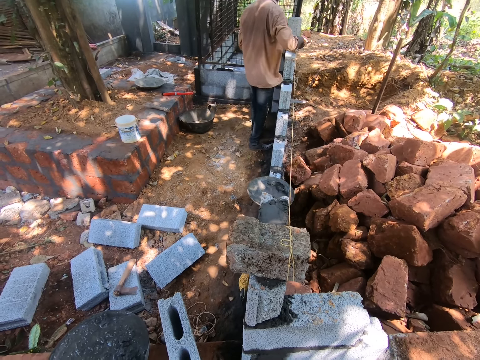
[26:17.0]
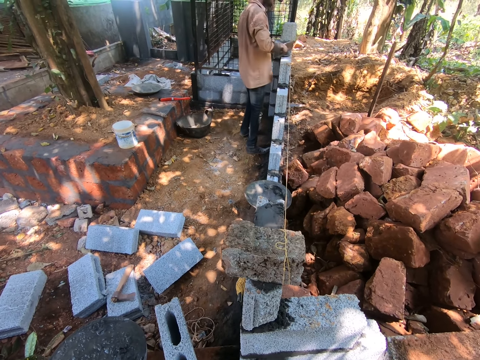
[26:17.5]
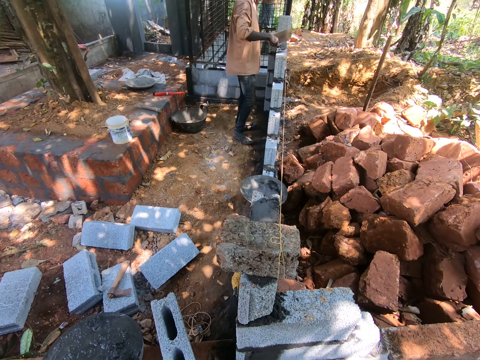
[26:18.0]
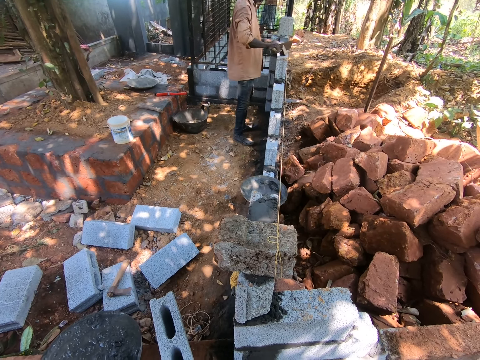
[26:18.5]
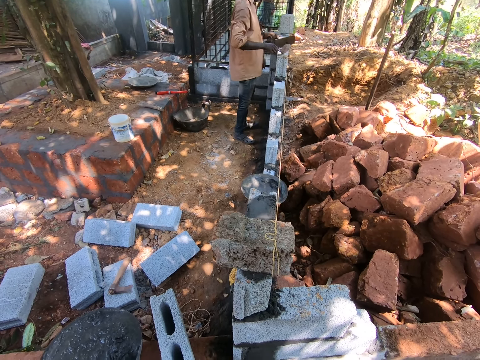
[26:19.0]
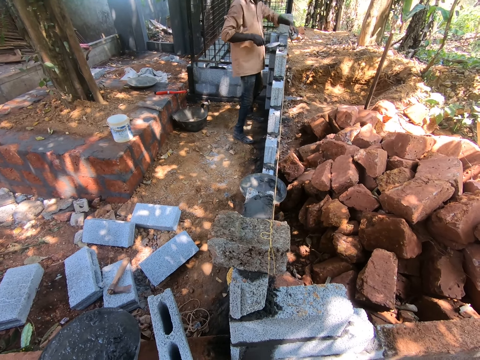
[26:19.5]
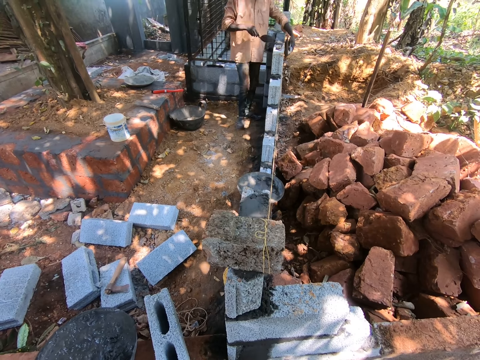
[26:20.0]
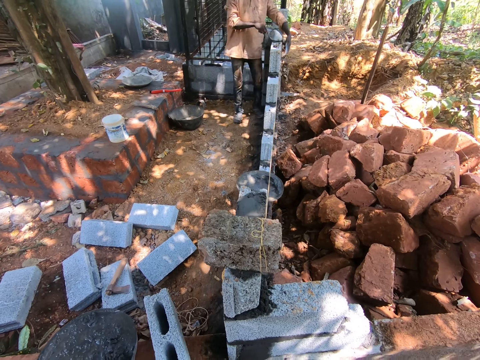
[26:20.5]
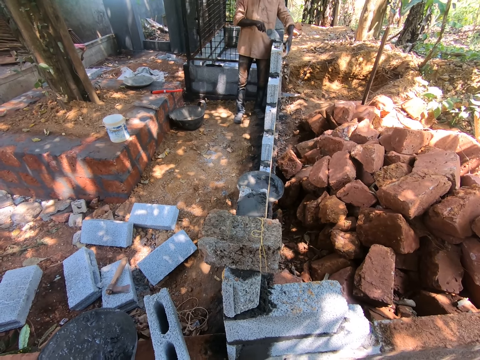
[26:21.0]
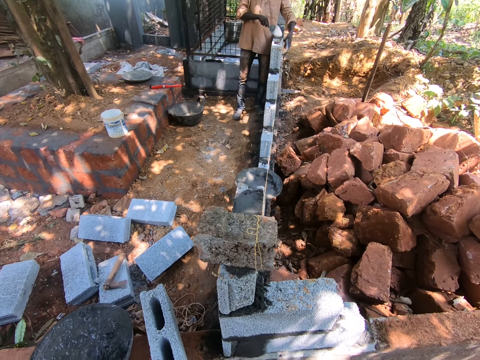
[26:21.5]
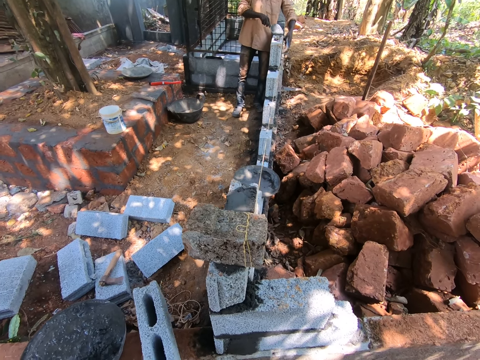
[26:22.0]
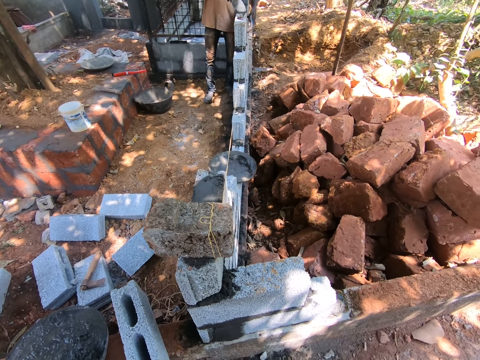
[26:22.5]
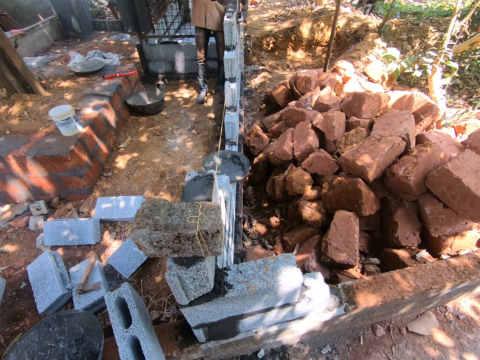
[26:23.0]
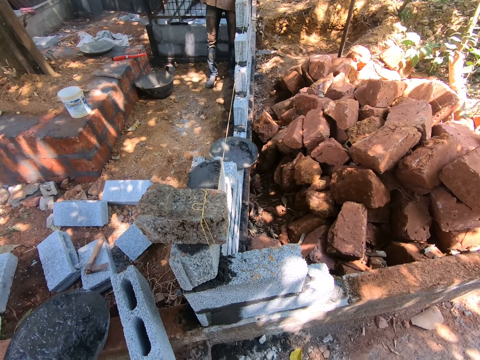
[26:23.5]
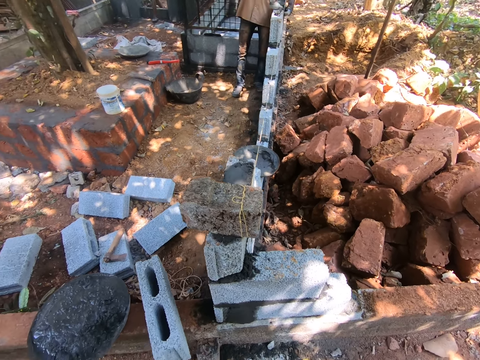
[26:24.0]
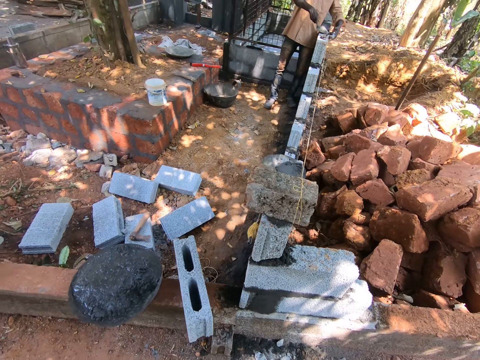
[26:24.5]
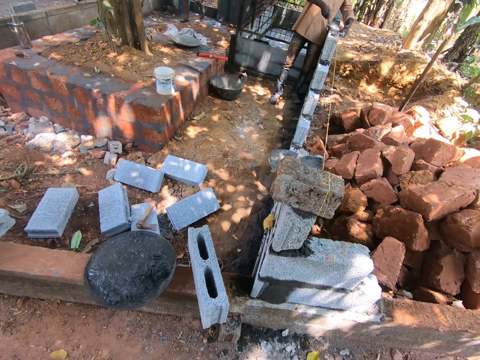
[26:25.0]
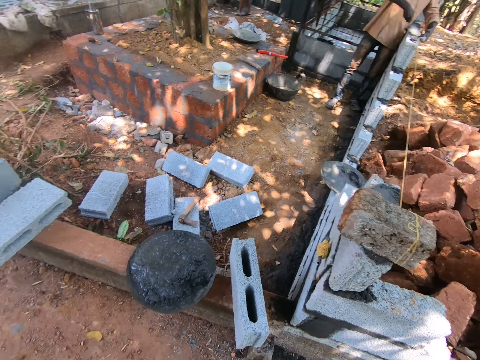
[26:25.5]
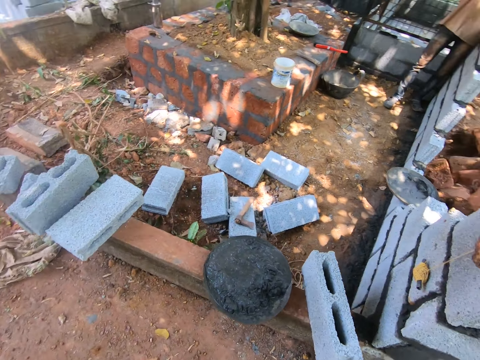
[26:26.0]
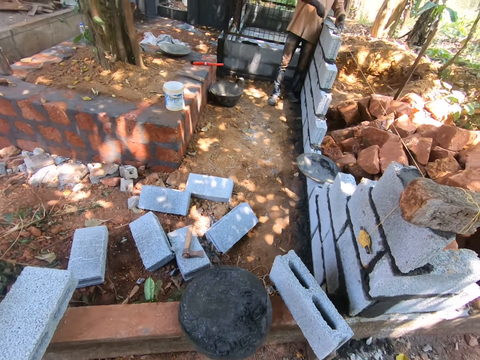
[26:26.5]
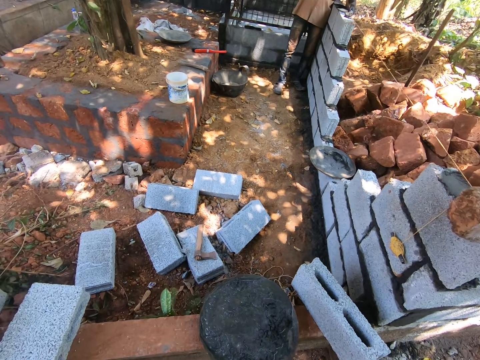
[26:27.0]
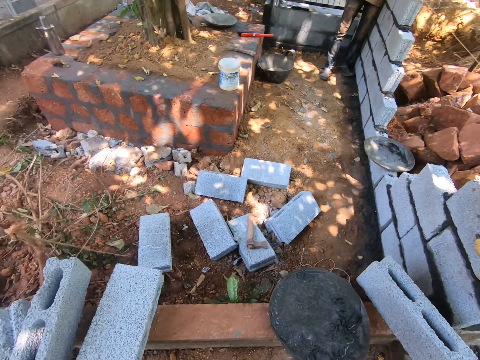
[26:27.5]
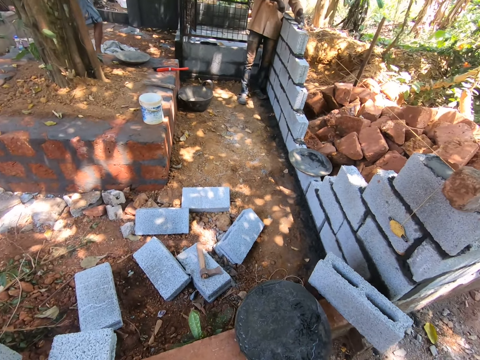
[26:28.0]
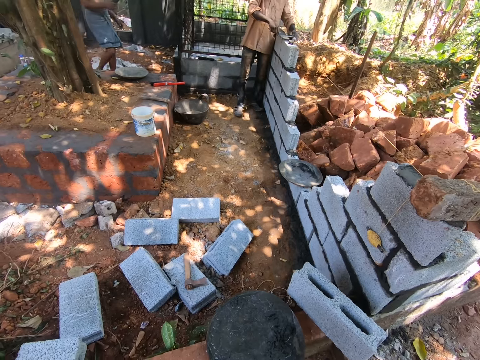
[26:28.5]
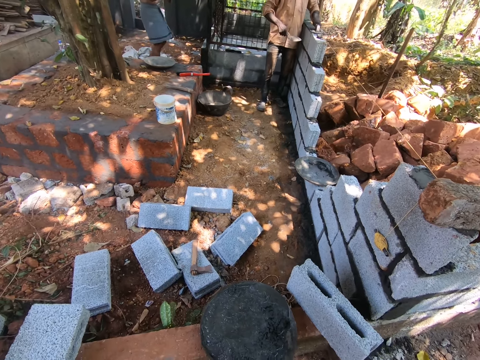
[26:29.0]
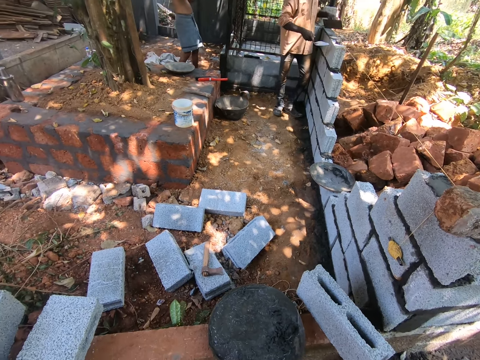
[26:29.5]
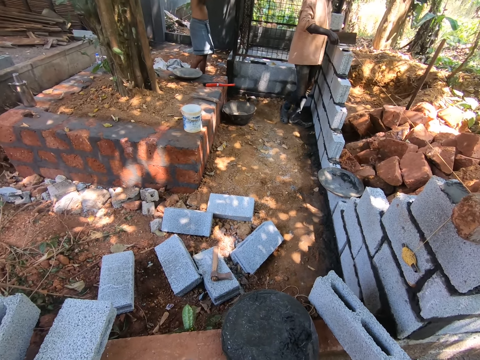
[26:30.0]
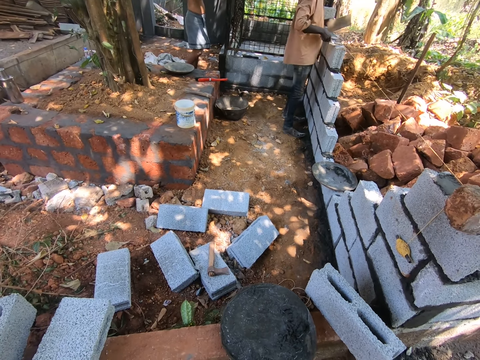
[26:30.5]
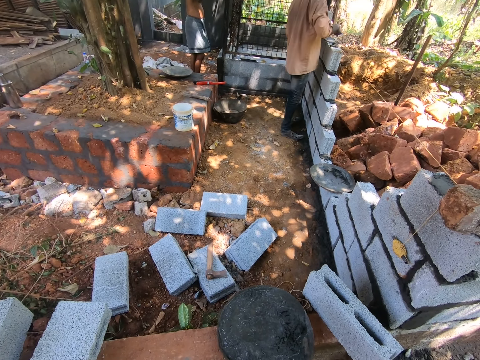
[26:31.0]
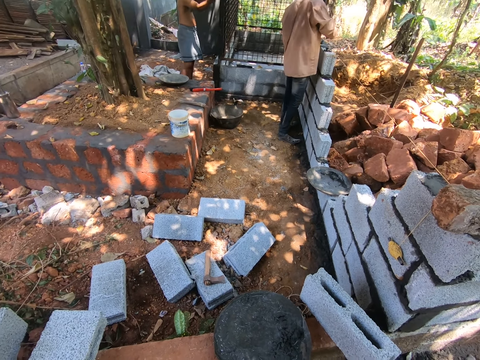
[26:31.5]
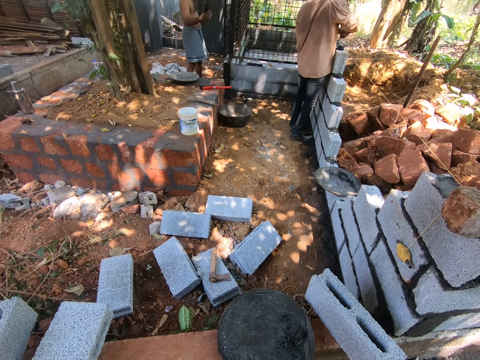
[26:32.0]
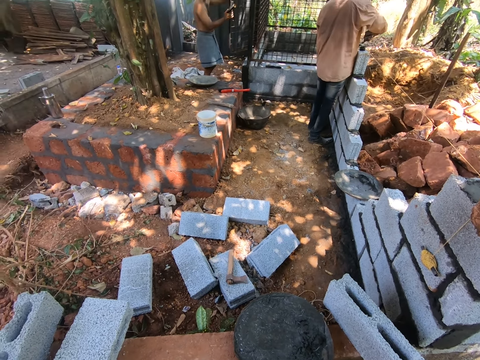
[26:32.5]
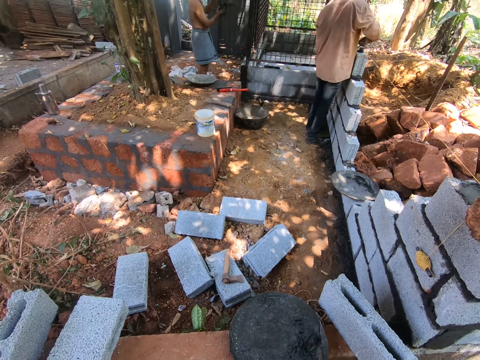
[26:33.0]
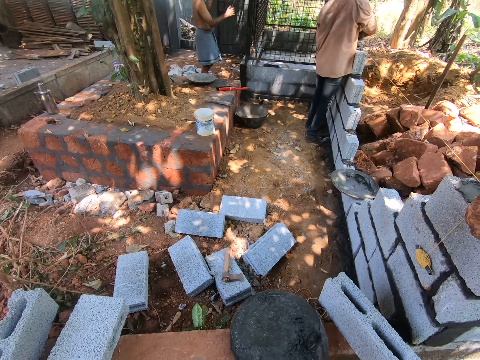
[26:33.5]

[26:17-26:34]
The camera wearer turns around. A person builds a wall.

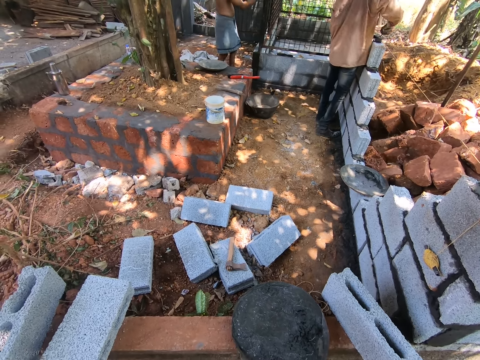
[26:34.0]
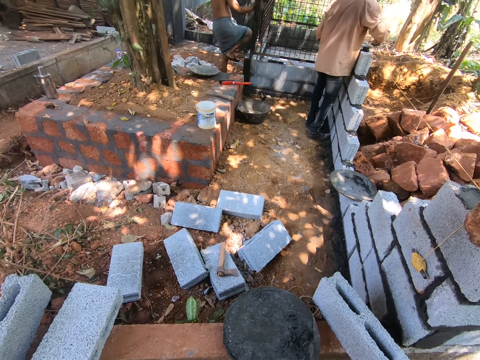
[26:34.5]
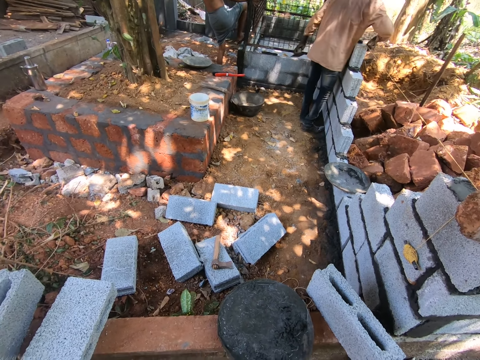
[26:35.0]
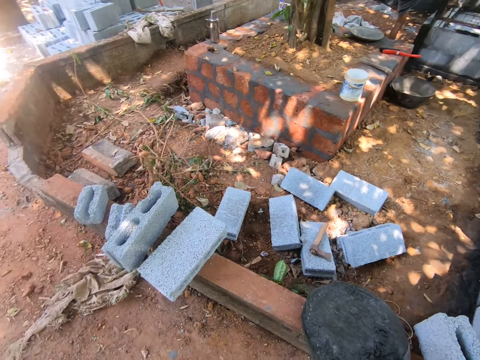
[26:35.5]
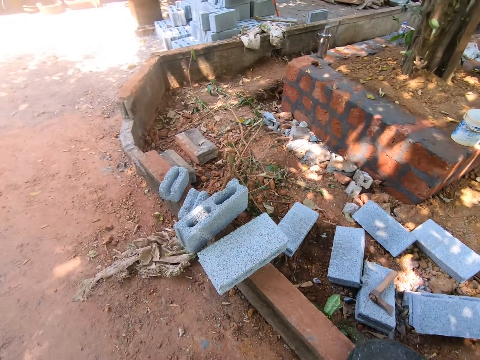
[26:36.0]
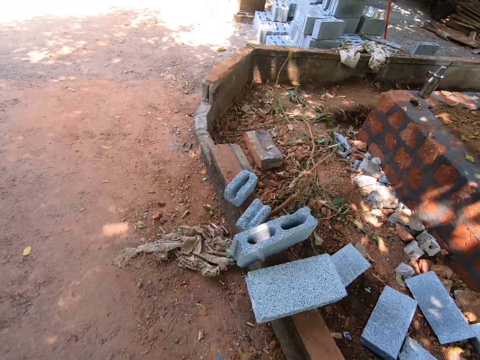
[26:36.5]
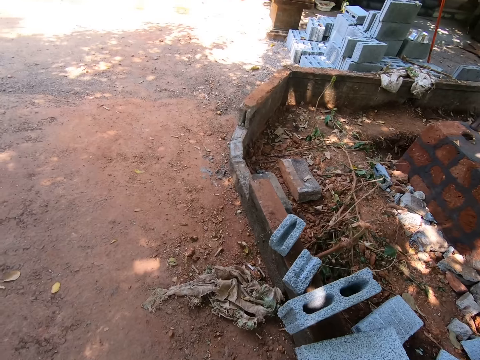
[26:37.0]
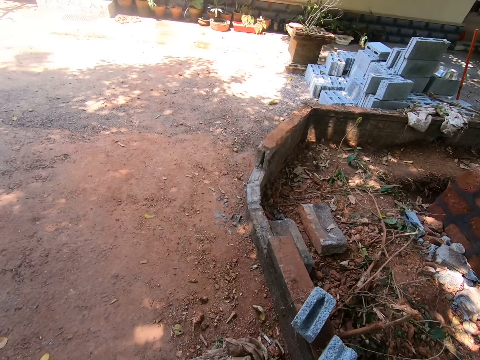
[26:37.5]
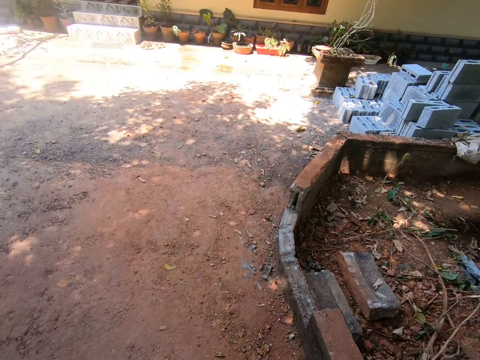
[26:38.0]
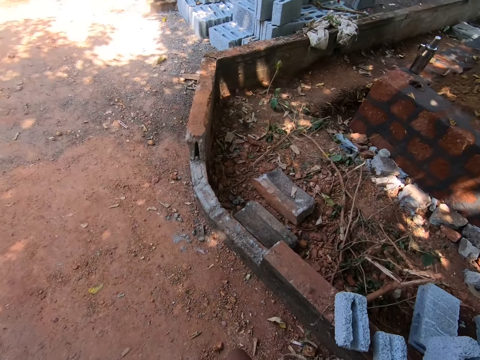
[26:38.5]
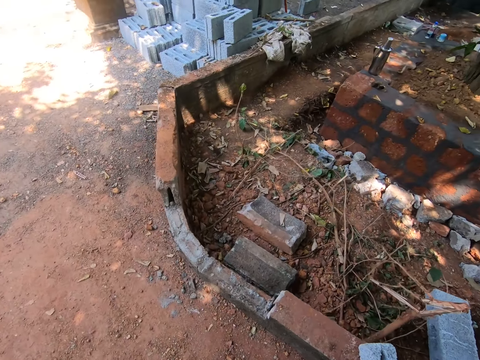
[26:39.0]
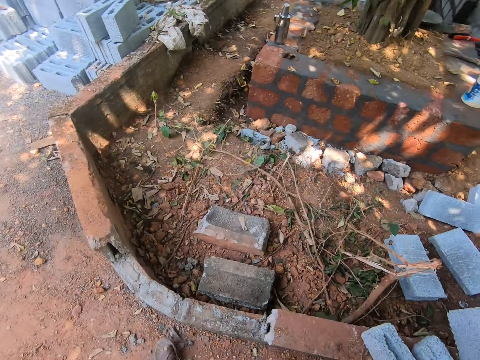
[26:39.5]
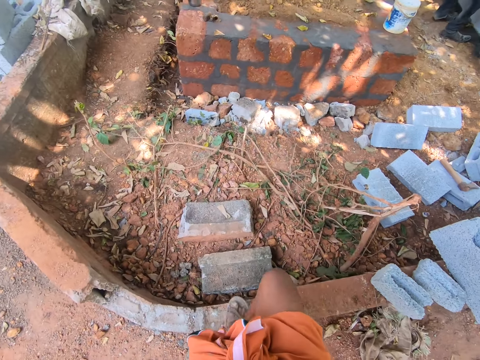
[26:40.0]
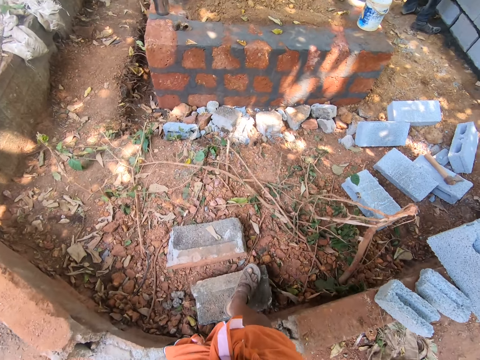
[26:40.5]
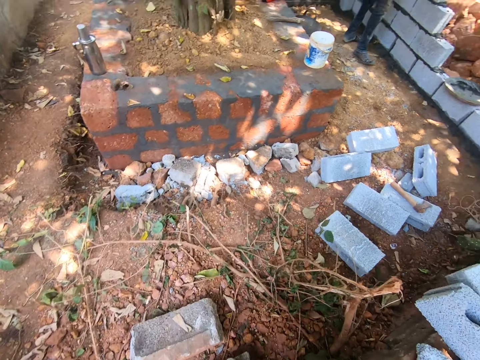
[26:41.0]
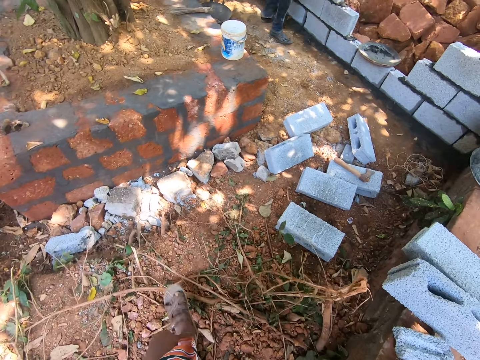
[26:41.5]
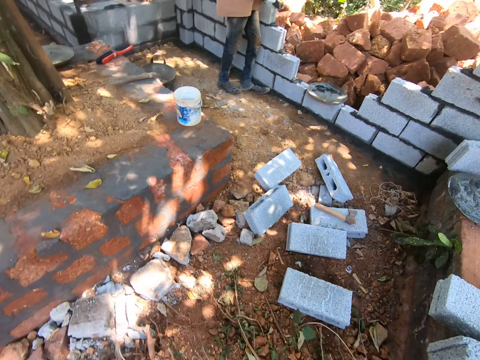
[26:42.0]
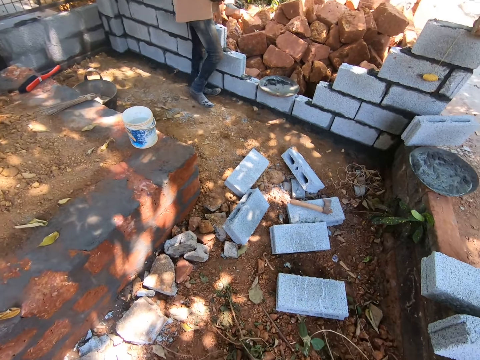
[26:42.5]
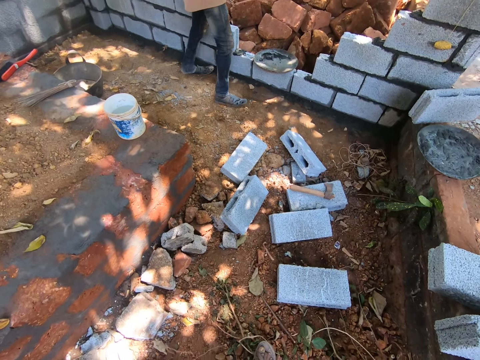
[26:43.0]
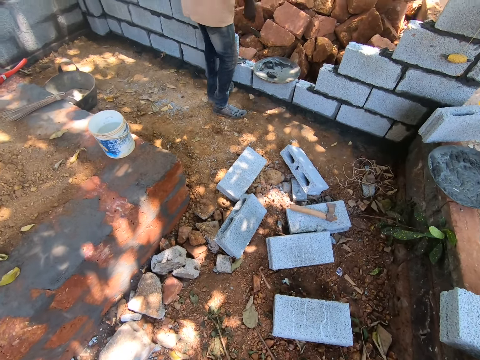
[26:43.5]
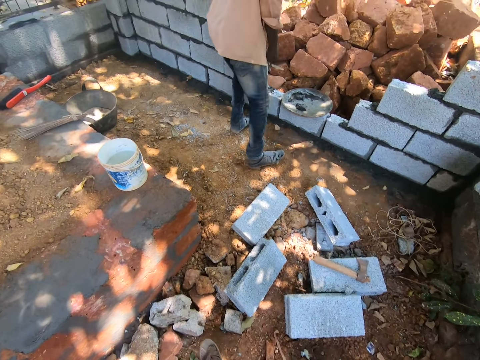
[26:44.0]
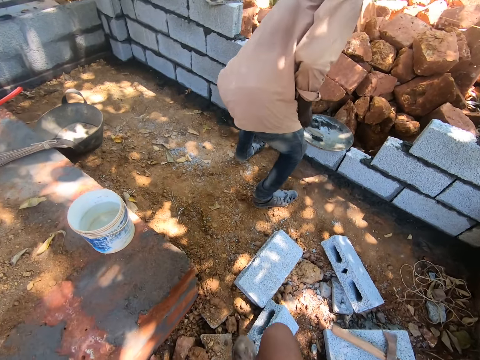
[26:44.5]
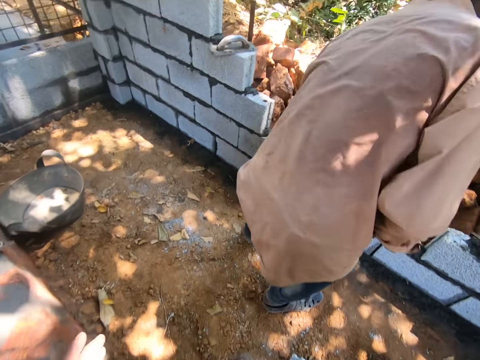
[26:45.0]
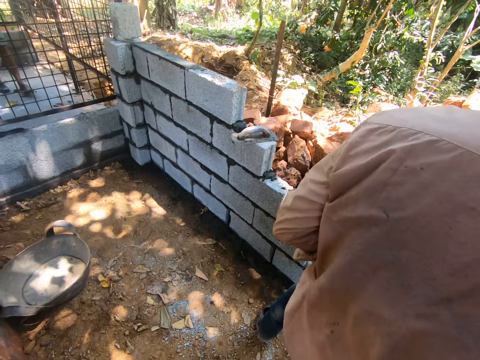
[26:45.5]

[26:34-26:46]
The camera wearer turns around. They walk around. They turn around. They walk around.
